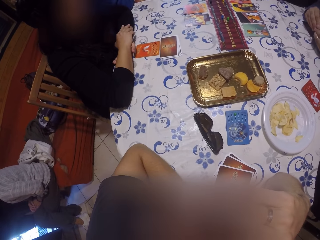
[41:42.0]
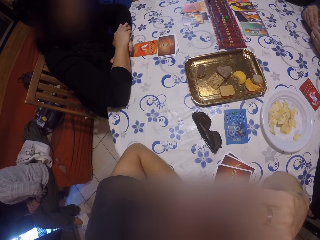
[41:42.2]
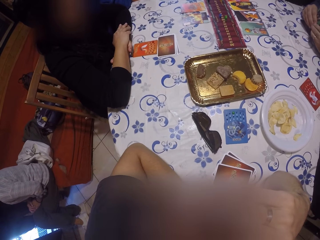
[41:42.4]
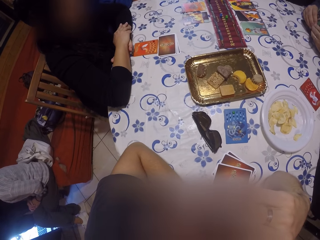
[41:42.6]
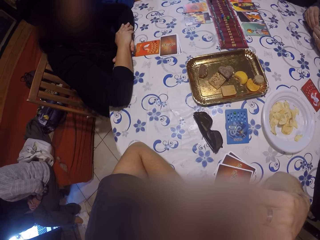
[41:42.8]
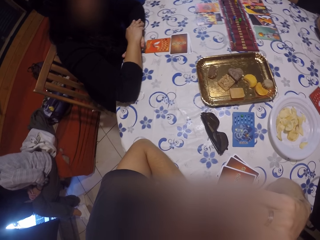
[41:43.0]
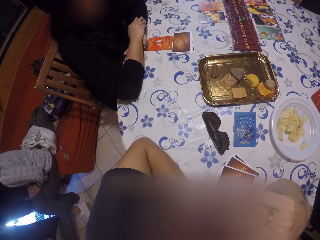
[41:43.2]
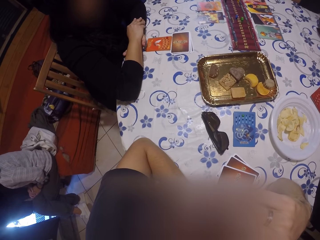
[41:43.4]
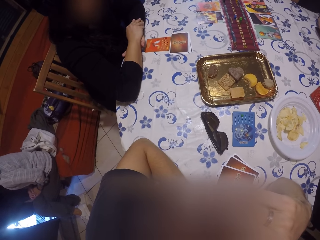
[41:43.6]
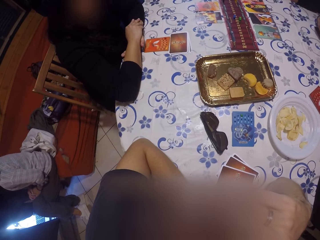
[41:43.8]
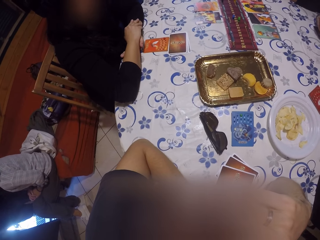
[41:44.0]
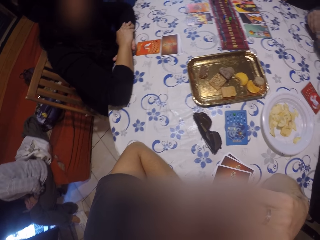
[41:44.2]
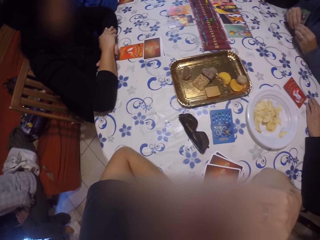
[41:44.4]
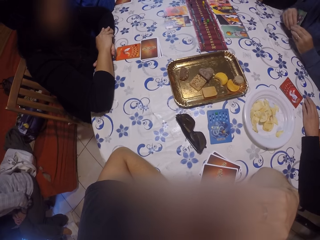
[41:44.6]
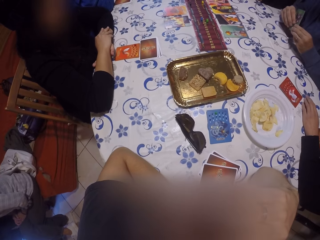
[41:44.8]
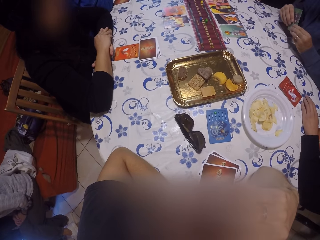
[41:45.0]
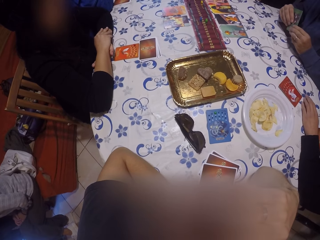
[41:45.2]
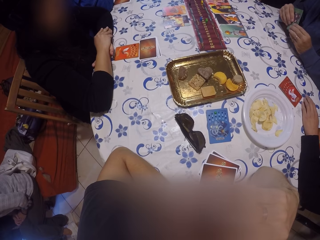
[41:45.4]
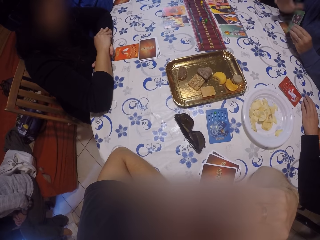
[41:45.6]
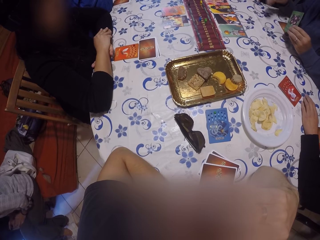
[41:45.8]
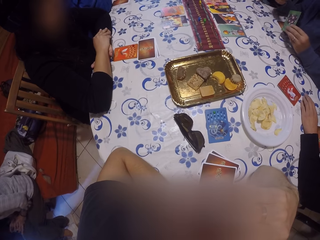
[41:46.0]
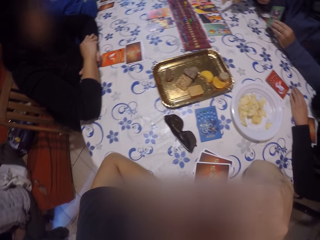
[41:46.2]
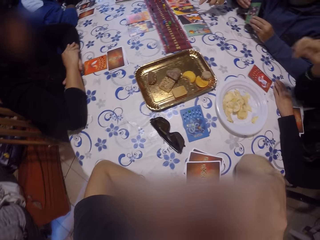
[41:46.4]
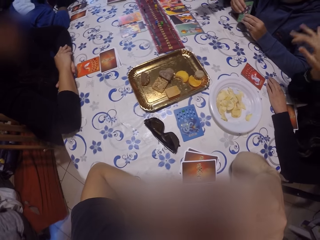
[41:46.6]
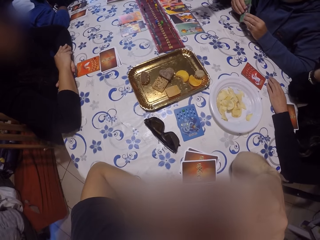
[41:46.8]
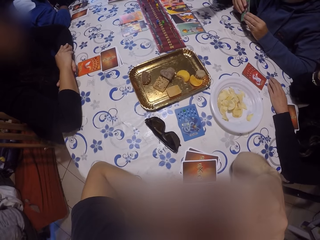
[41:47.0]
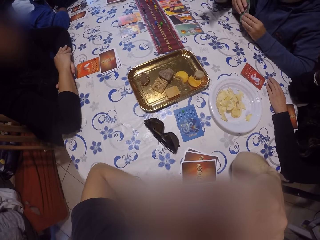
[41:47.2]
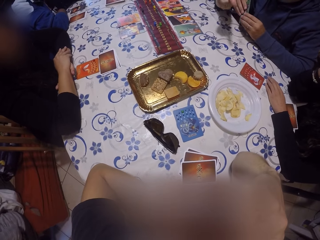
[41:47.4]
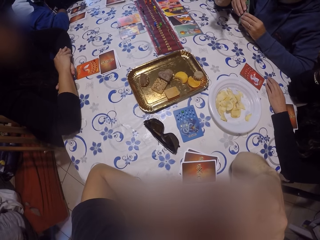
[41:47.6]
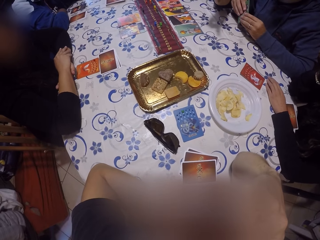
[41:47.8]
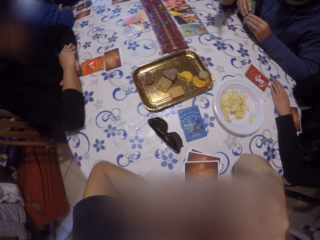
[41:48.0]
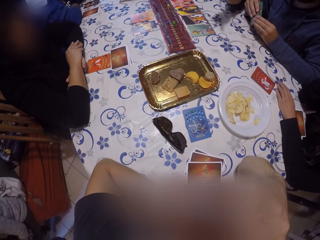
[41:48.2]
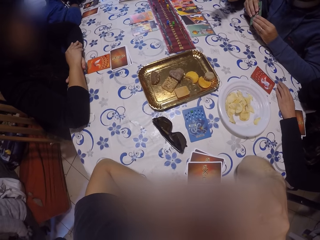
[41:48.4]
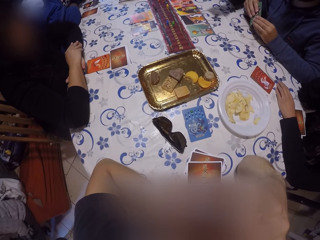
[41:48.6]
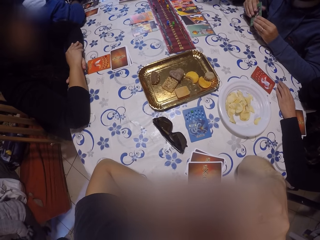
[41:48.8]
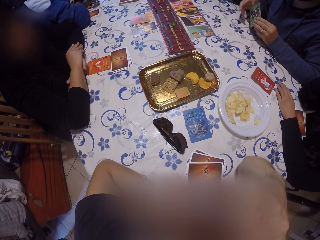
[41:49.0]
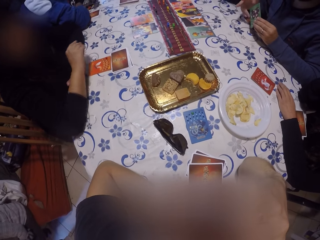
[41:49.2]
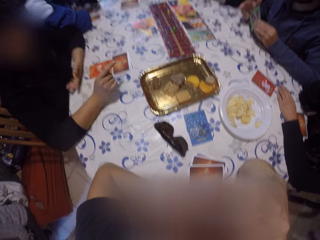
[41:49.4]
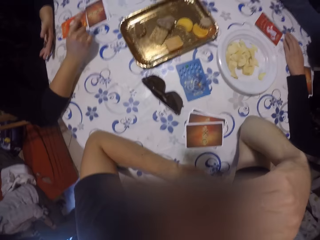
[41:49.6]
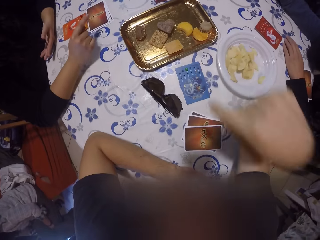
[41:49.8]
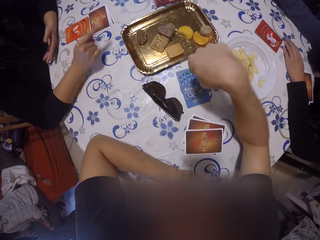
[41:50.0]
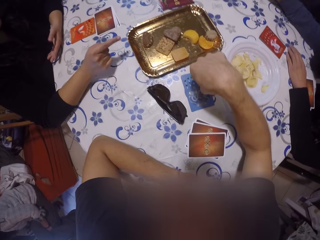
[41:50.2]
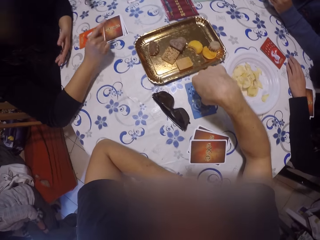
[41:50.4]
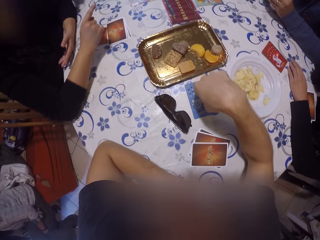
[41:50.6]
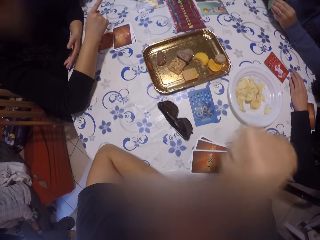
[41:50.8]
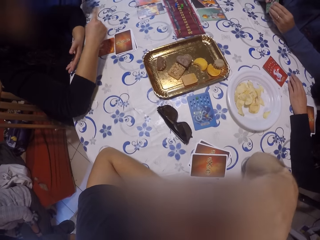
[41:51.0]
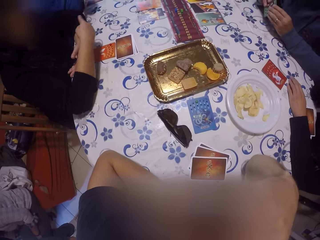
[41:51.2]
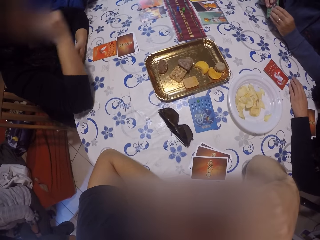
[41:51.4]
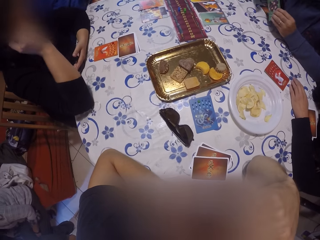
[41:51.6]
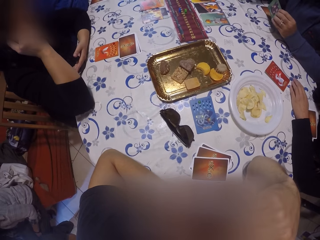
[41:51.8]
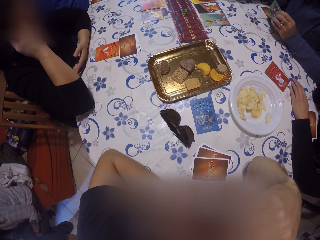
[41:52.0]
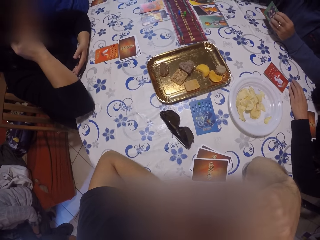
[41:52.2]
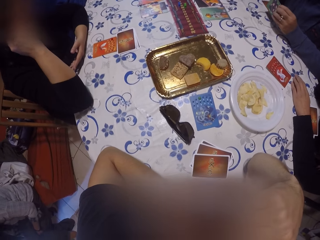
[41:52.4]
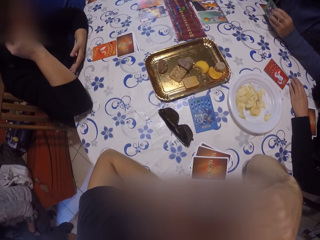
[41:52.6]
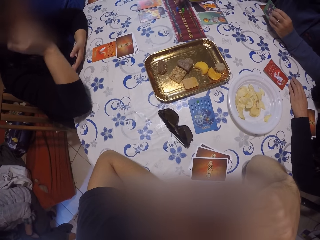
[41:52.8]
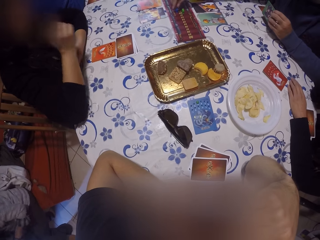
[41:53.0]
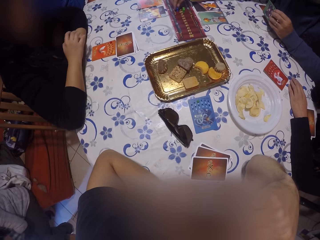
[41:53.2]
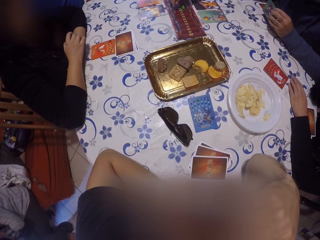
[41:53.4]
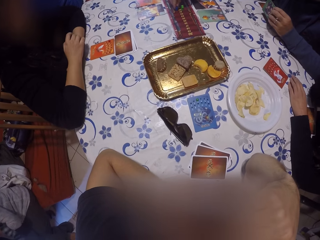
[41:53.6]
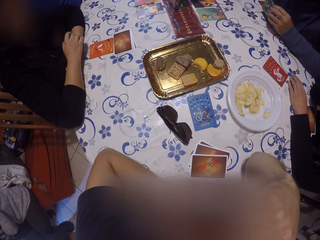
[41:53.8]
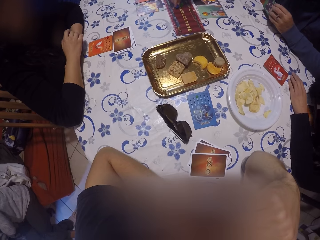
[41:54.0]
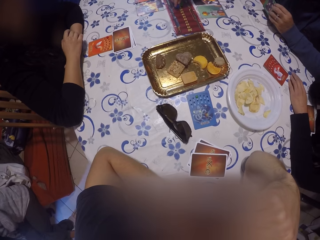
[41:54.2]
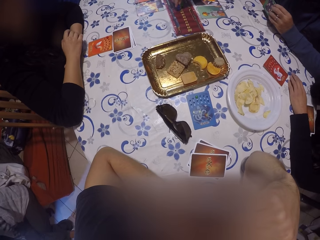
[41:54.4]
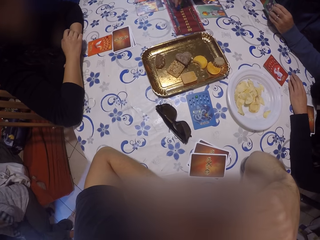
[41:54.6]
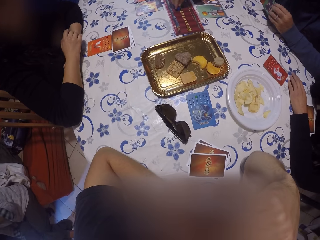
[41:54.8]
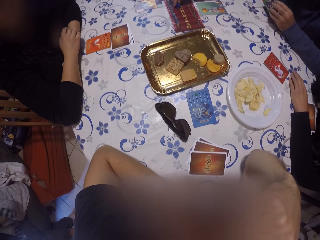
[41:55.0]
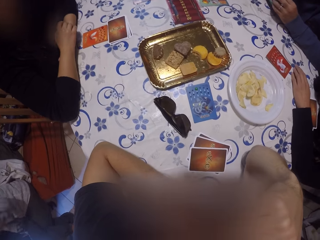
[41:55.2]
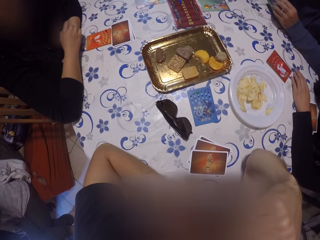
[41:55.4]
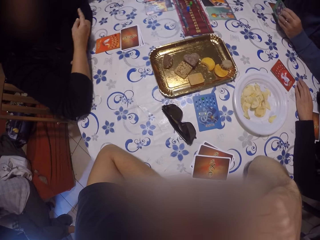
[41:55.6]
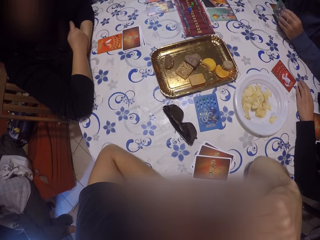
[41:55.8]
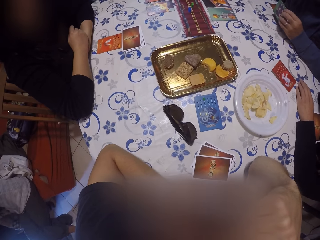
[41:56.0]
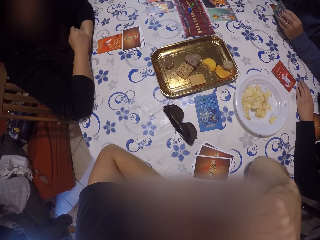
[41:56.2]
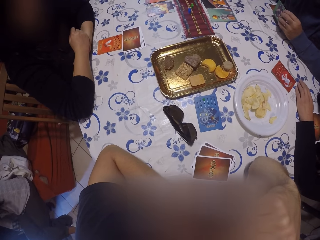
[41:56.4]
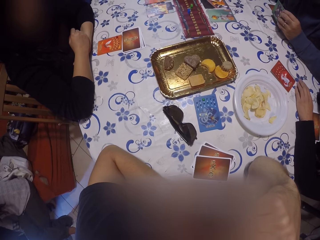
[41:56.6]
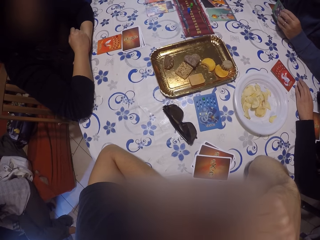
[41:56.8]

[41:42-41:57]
A man holds the card with both hands. The man sways a hand. A person sways a hand. The camera wearer looks around. Another person points a finger. The camera wearer touches the card on the table with his right hand. The other person sways a hand. The man moves a game piece on the game map with his right hand. The camera wearer looks around.

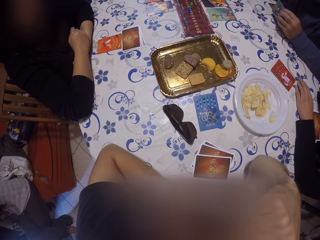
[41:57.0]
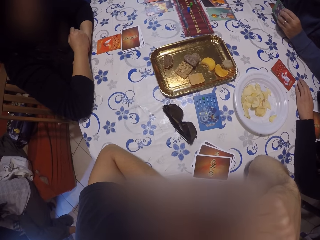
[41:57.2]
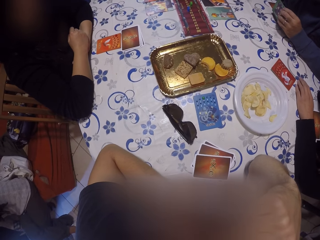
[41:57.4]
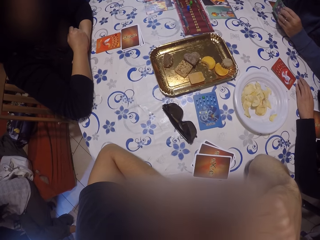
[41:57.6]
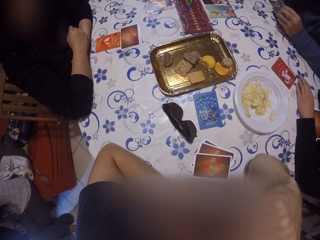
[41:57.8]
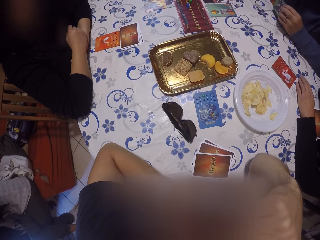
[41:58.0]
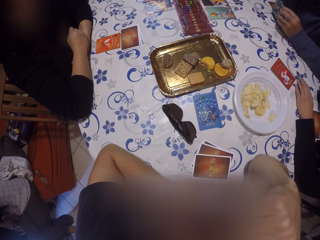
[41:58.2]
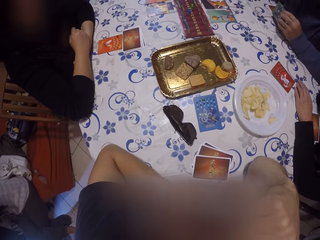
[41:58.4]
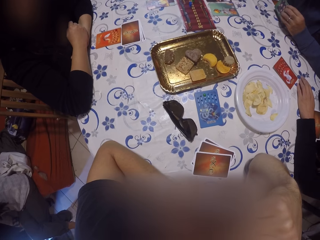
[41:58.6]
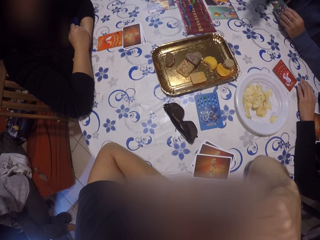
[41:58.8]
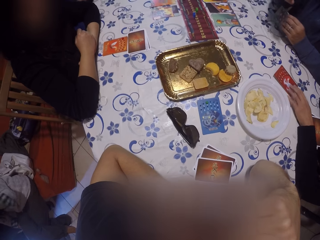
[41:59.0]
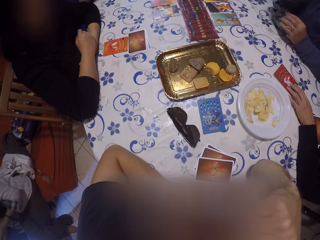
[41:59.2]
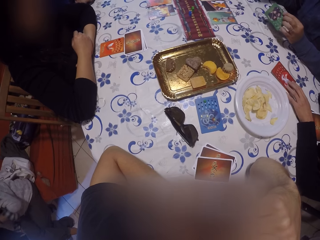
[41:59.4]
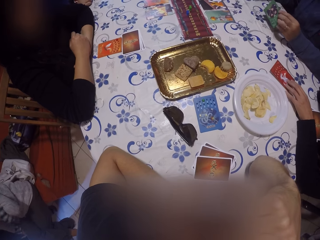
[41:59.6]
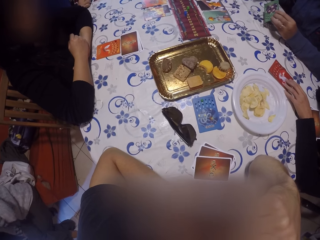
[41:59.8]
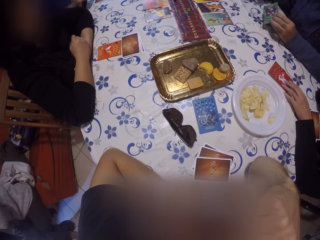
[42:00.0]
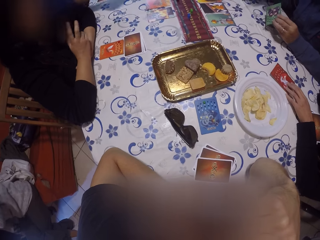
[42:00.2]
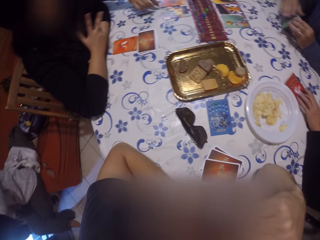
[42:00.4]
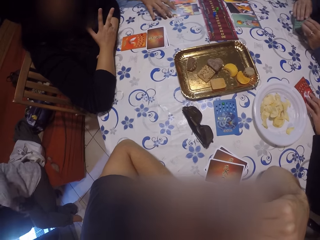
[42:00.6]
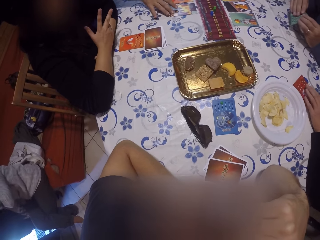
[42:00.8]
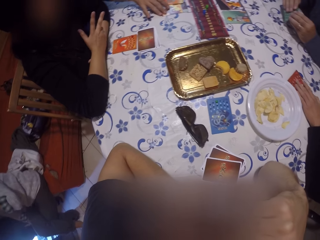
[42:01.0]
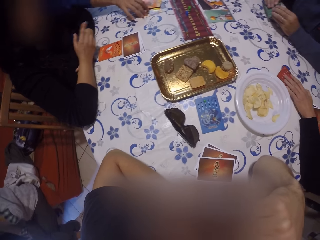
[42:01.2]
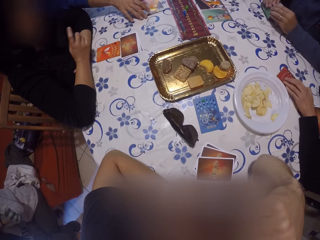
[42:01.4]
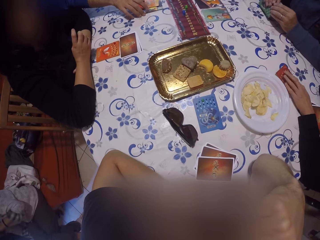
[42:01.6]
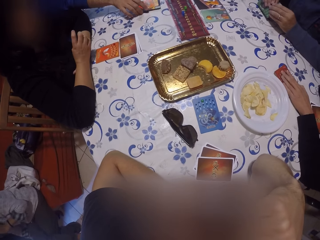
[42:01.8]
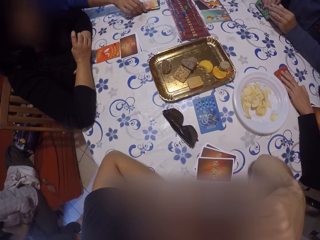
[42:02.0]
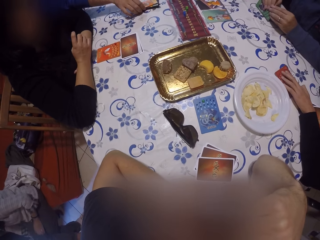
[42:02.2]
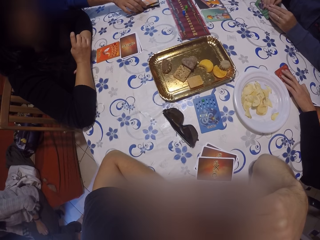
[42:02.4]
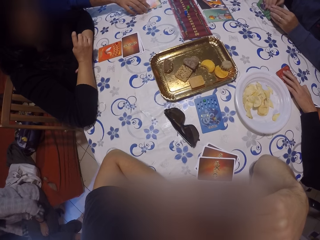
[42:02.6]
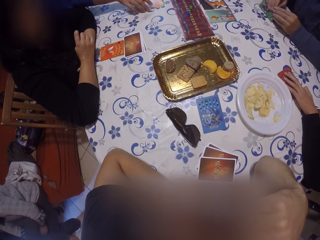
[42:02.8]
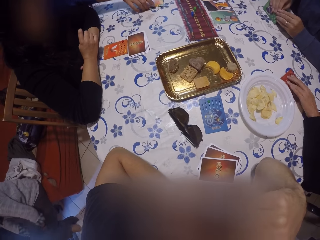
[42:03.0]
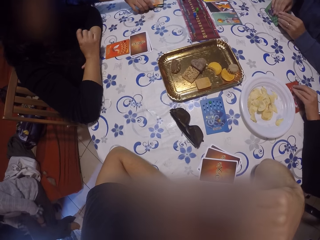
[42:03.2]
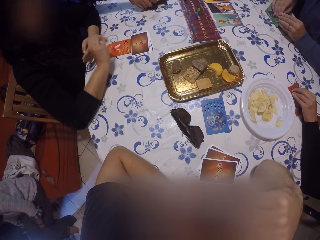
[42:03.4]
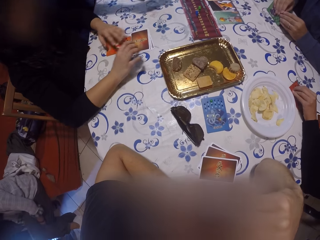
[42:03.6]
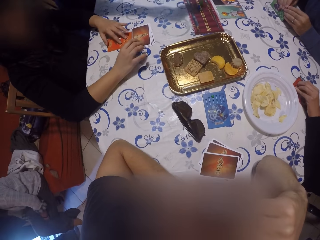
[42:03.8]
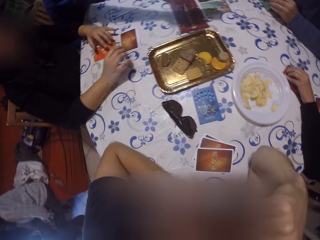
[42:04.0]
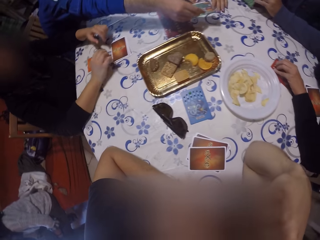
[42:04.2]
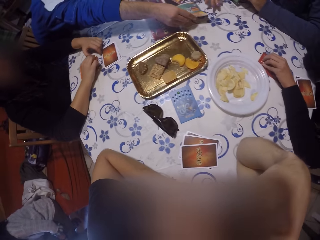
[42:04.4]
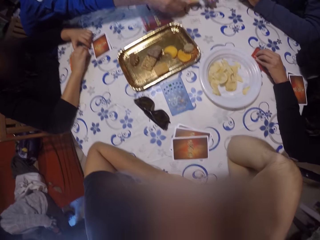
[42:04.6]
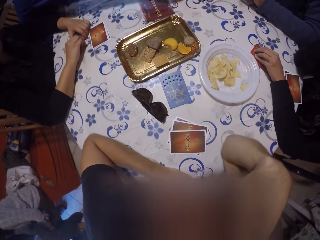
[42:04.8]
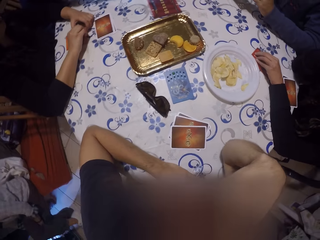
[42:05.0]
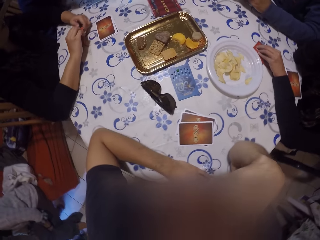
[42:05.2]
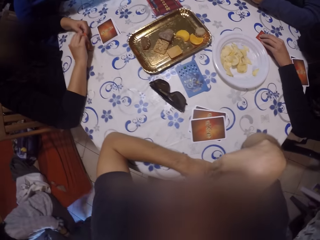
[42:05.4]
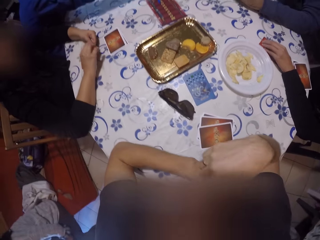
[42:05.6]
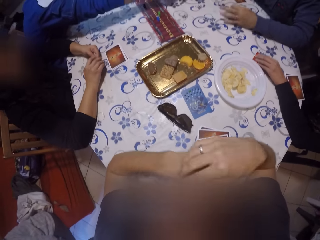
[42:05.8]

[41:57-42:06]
A woman shifts the card on the table with her left hand. A man holds the card with both hands. Another man picks cards from the cards with his right hand. Another woman lifts the card on the table with both hands.
